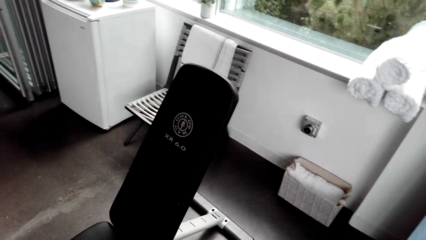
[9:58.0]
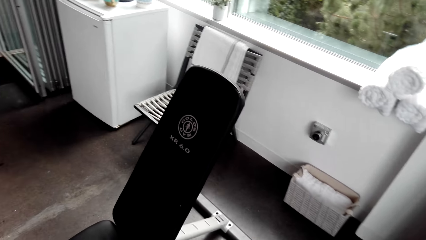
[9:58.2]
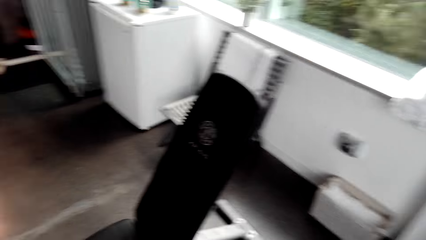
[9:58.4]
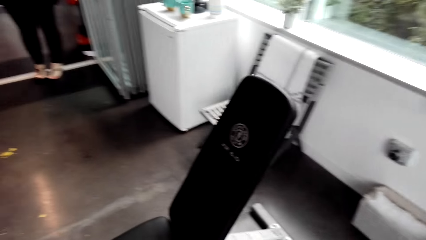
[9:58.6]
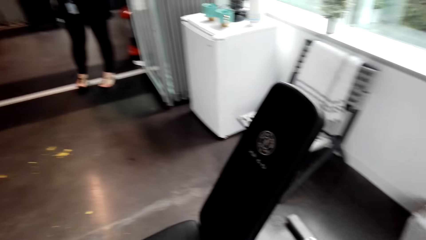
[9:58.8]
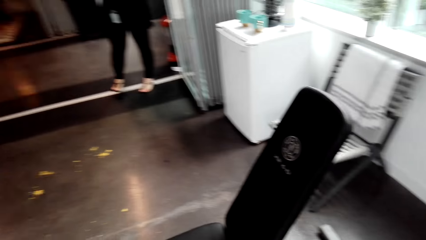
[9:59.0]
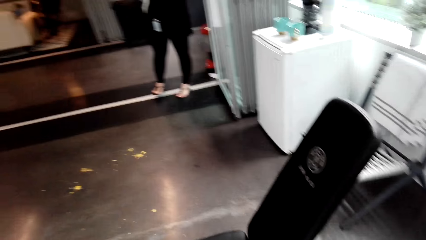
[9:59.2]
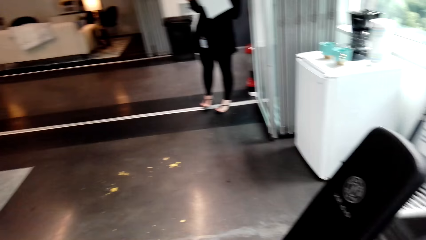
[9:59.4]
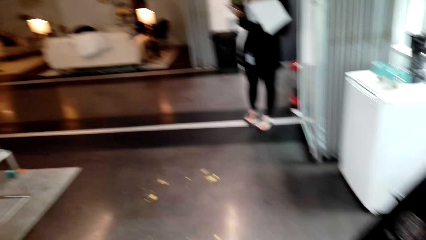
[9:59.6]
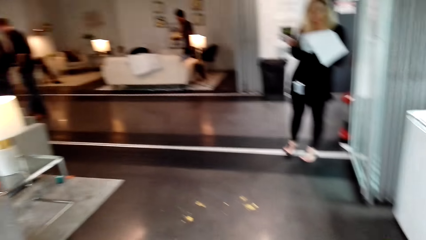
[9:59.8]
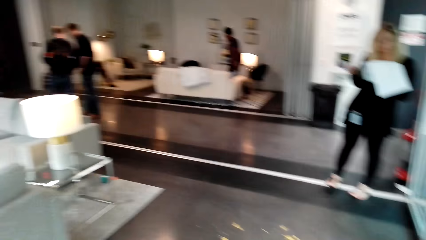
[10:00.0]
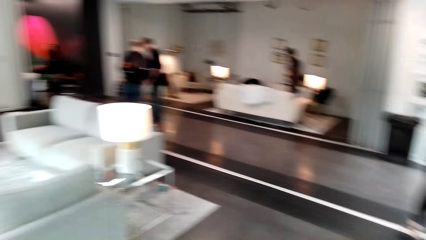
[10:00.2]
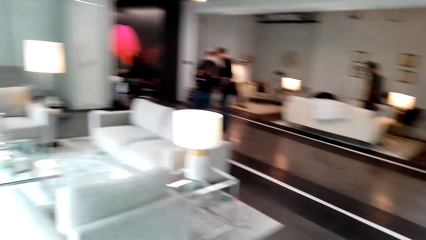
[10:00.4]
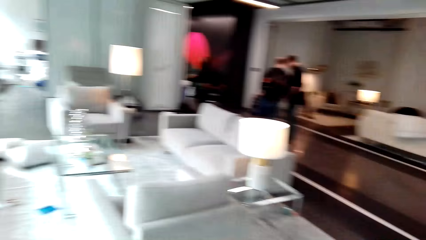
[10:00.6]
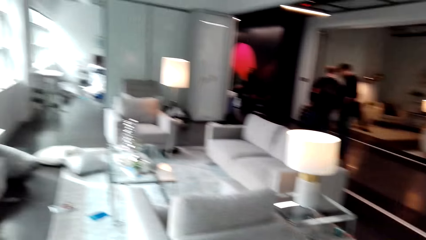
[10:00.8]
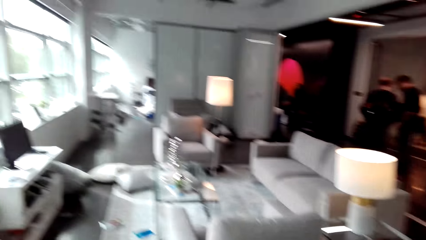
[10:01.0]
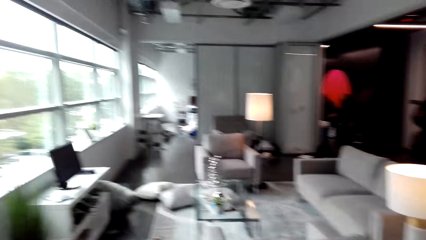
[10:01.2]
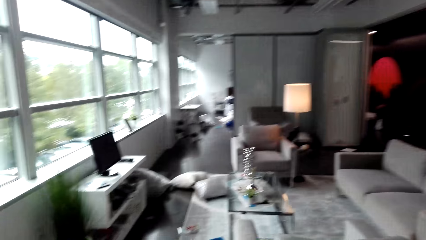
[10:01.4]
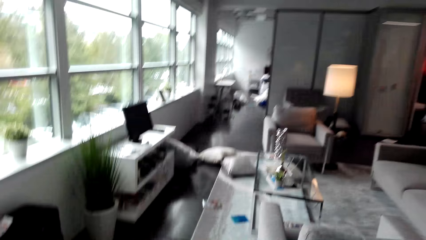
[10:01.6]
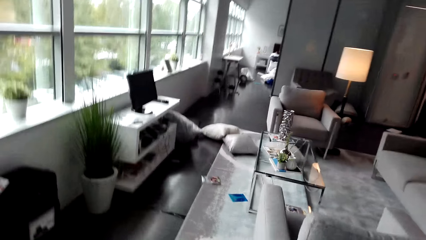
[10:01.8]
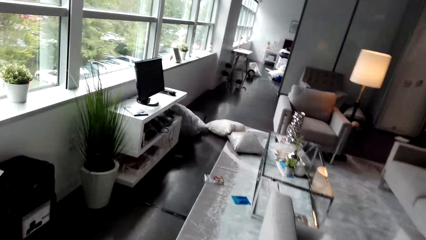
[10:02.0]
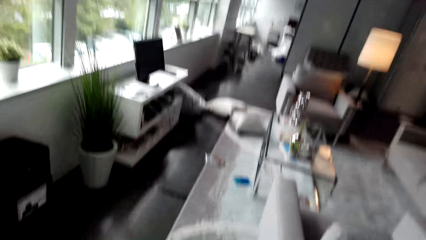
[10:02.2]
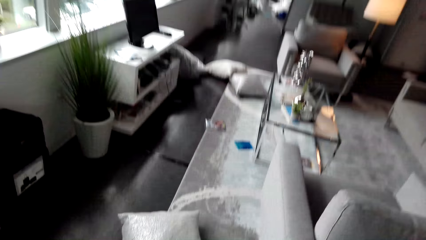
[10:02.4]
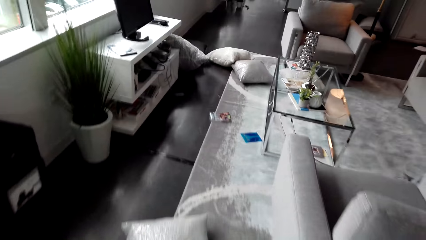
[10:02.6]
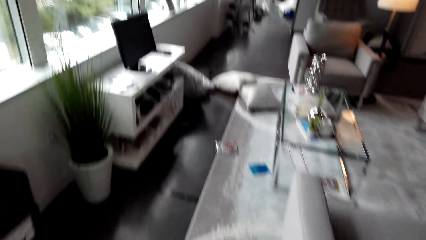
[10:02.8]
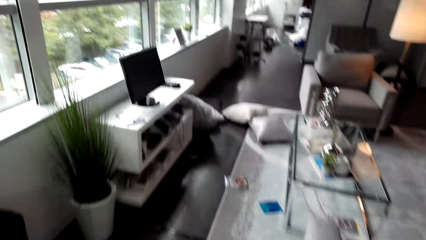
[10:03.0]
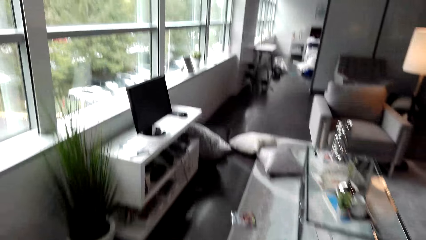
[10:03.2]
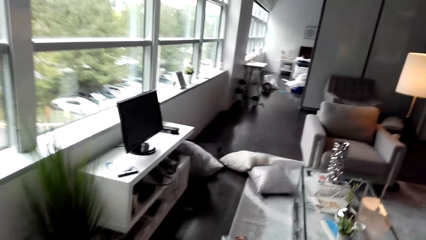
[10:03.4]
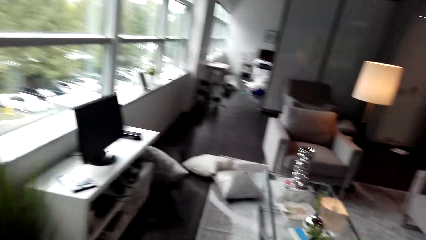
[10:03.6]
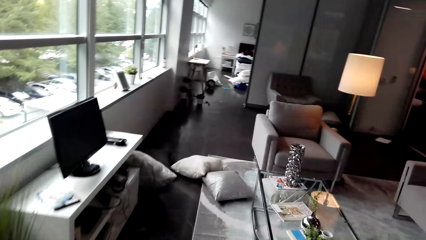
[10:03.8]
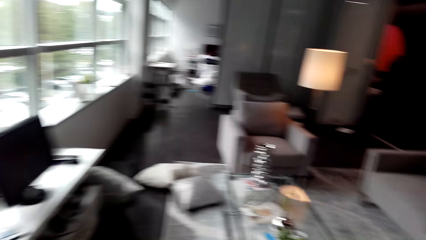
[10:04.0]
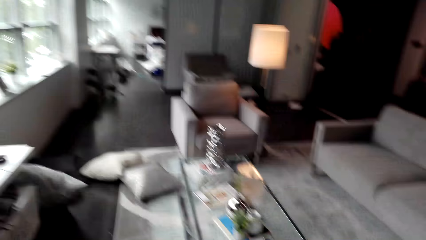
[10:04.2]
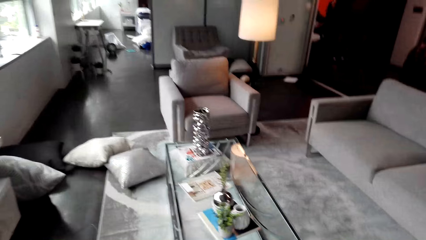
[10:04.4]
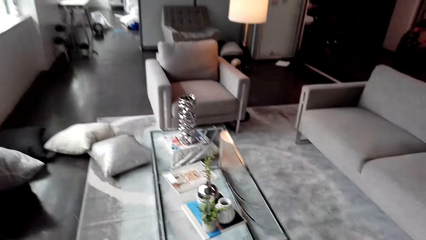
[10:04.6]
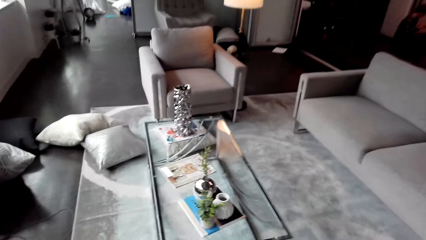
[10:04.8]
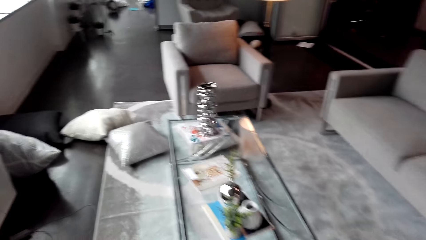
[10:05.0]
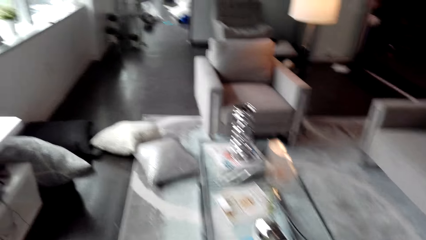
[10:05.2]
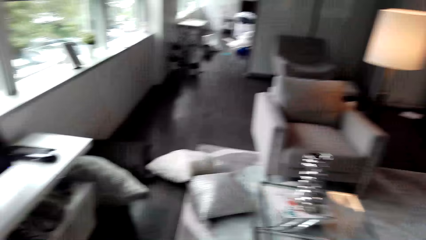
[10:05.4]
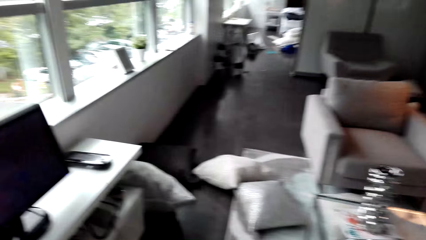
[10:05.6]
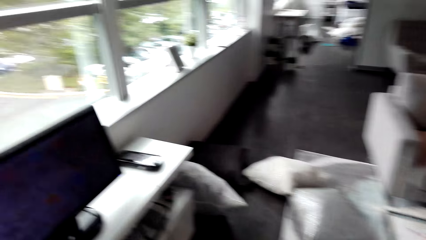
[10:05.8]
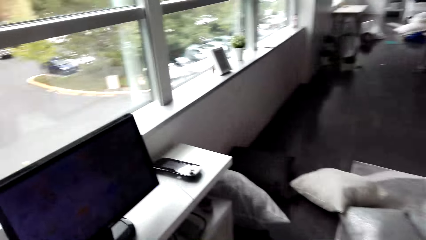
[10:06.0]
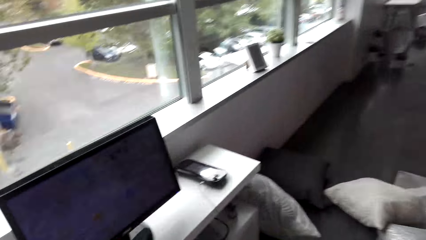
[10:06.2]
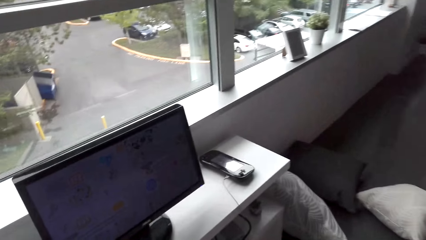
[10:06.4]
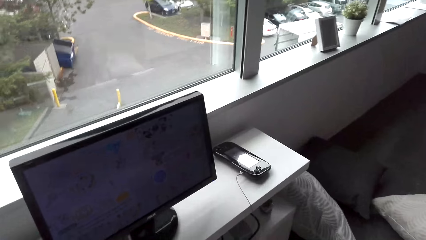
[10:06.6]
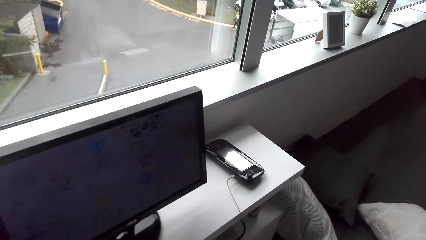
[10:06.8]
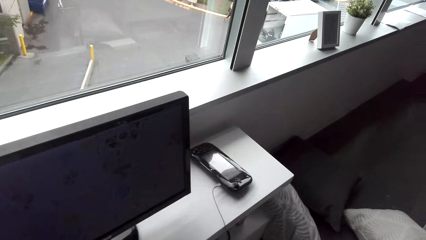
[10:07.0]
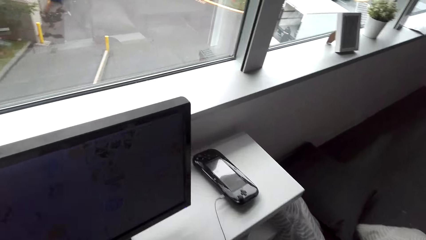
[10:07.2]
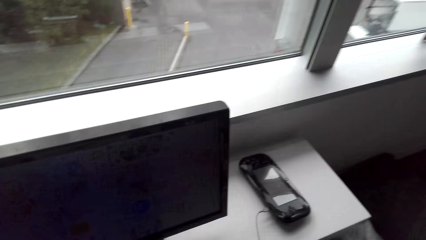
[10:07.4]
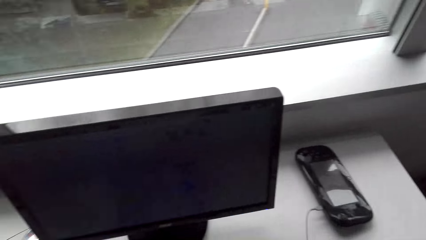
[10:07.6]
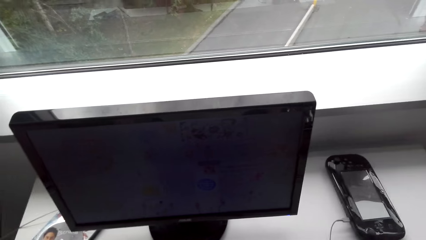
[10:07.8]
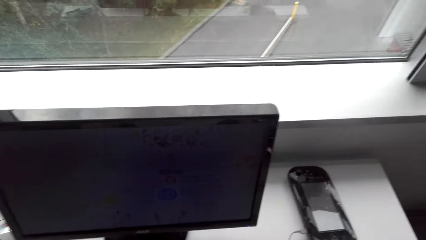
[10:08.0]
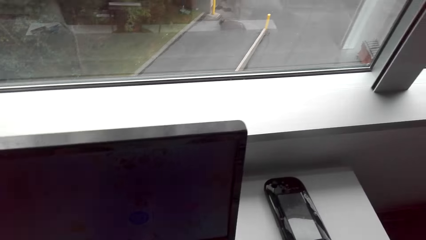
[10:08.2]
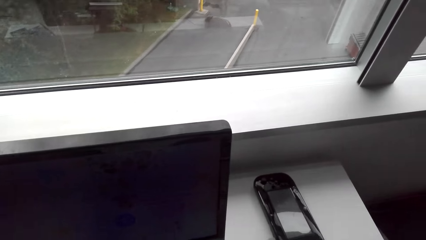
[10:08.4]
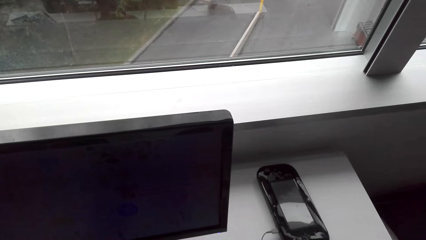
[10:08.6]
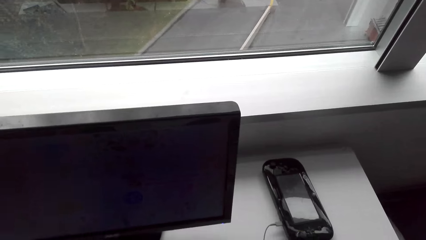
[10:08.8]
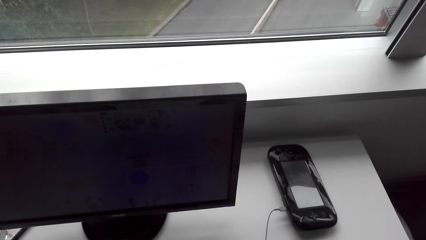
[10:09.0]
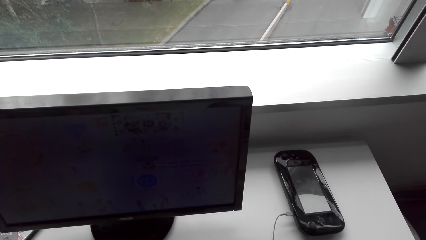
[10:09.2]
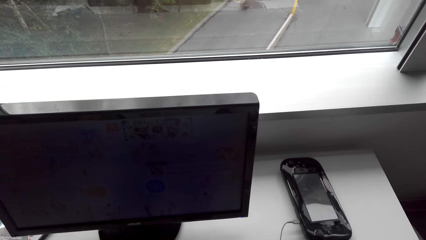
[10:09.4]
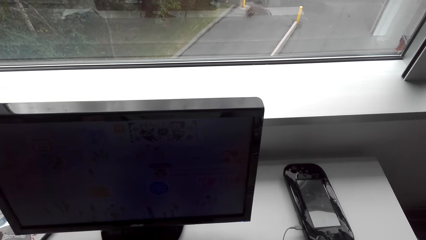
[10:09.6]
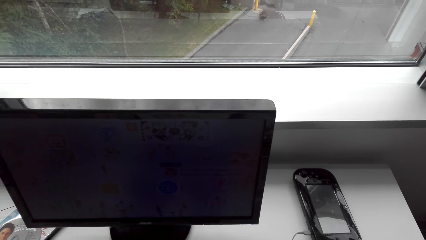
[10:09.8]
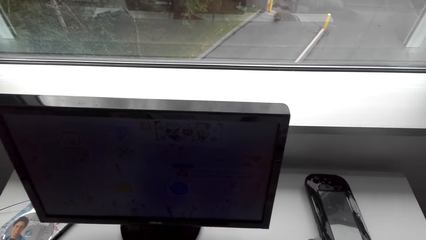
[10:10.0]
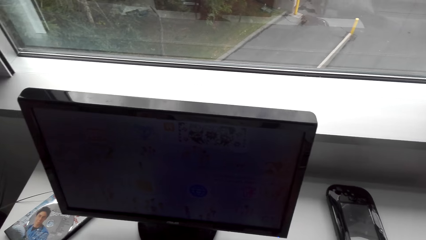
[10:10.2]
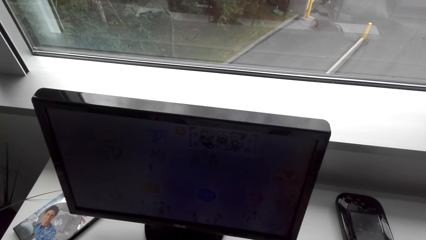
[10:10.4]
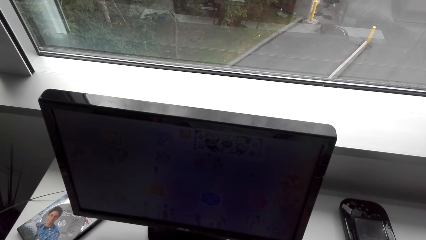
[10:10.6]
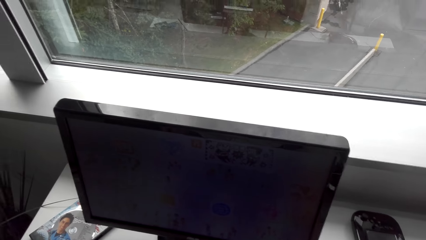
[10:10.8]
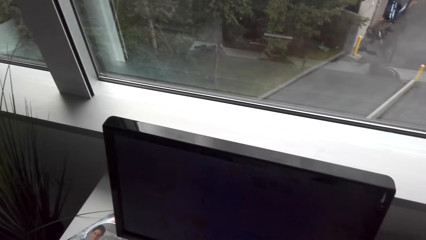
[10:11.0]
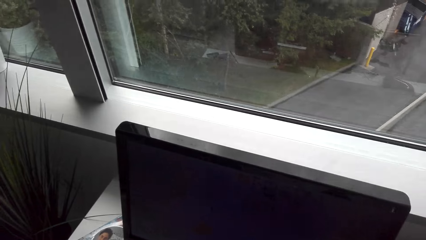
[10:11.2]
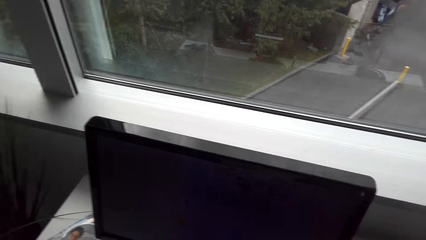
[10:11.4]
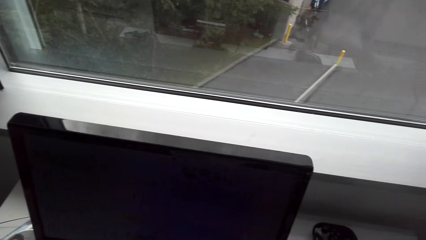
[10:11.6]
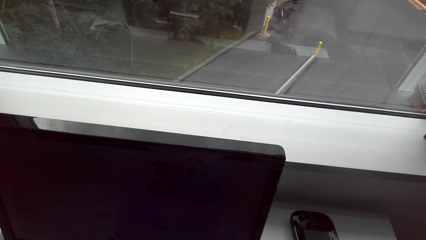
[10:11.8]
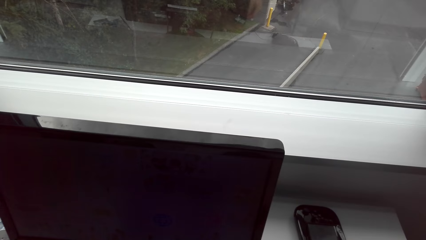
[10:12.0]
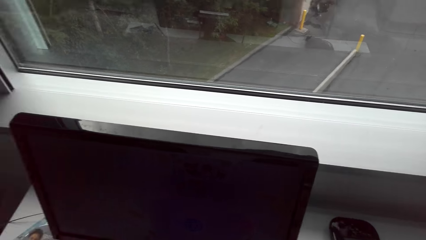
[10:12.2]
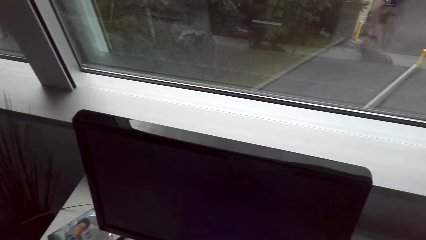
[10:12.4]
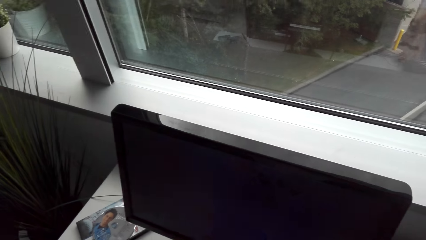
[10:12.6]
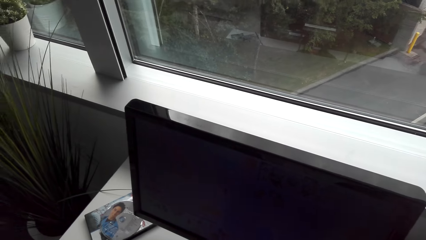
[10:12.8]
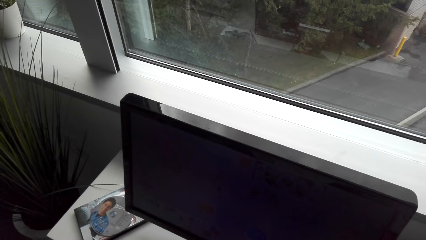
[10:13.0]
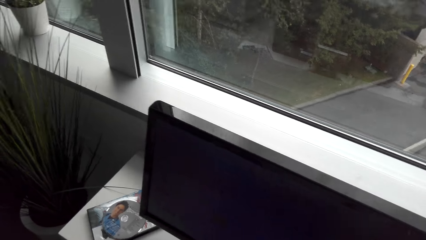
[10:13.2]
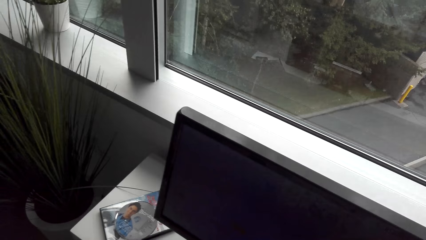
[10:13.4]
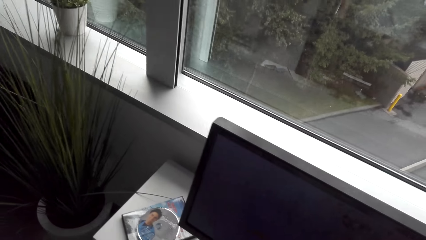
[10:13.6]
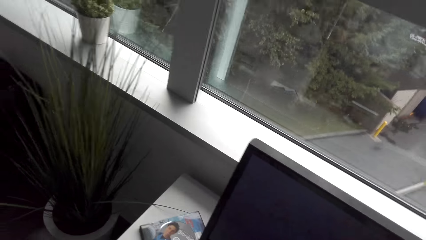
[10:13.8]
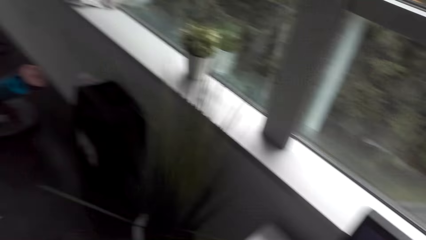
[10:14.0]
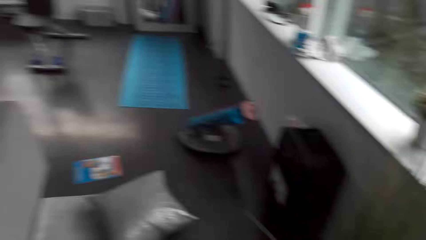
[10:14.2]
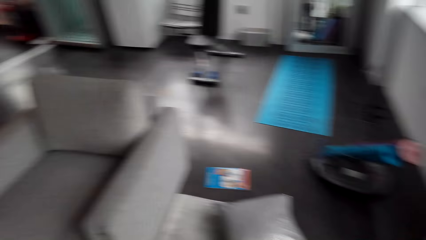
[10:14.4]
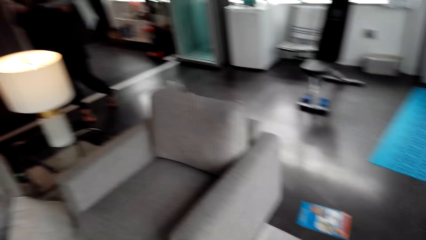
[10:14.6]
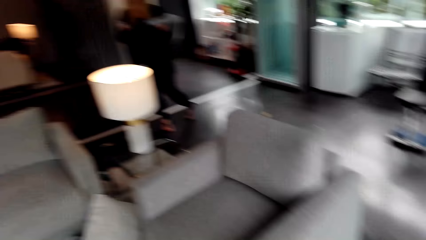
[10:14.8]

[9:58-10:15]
The camera wearer looks around. They walk around. They look at a television.
